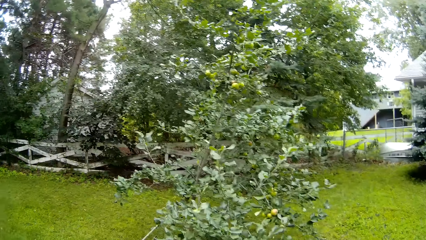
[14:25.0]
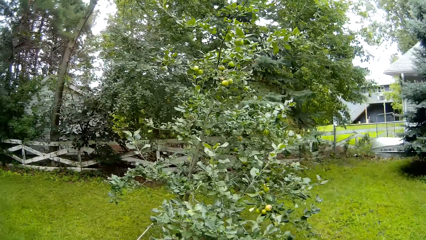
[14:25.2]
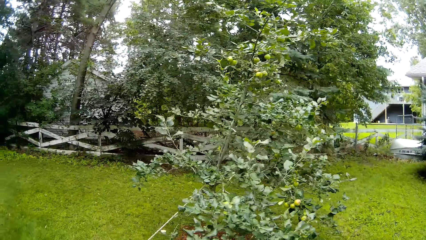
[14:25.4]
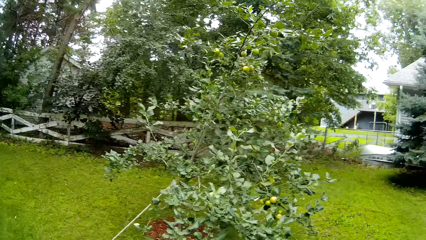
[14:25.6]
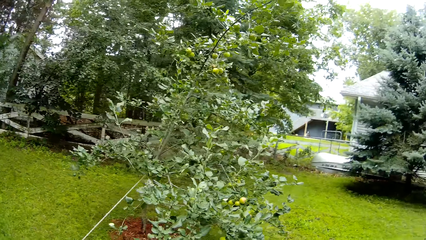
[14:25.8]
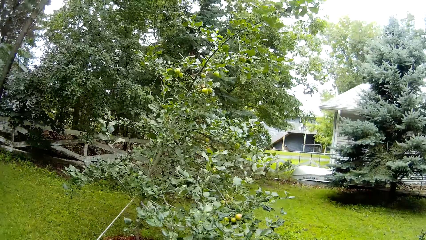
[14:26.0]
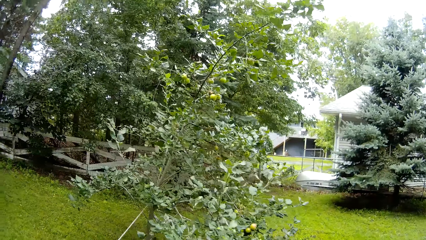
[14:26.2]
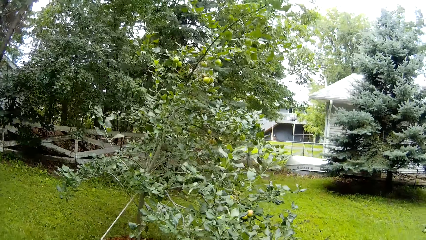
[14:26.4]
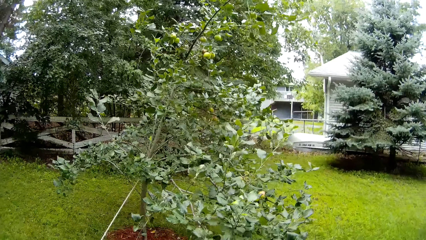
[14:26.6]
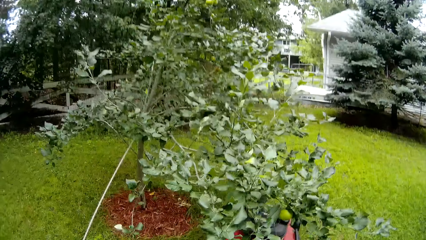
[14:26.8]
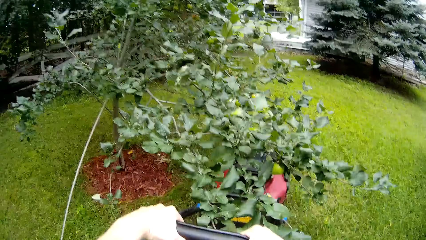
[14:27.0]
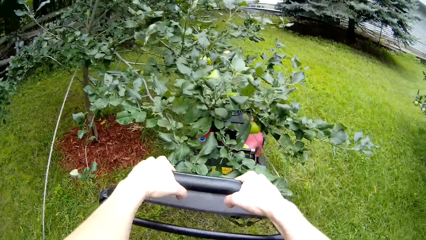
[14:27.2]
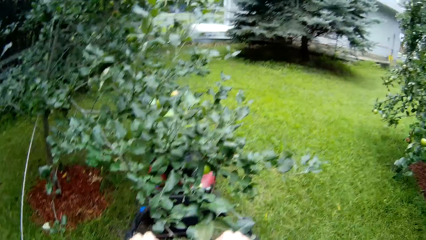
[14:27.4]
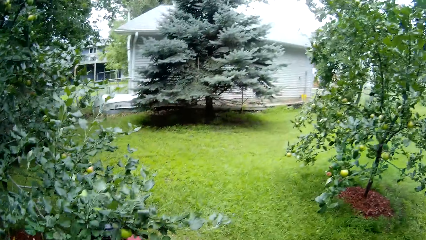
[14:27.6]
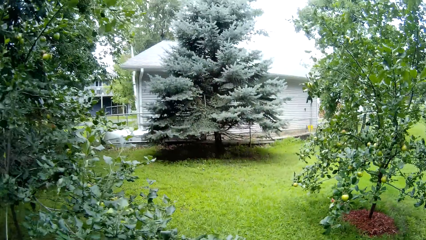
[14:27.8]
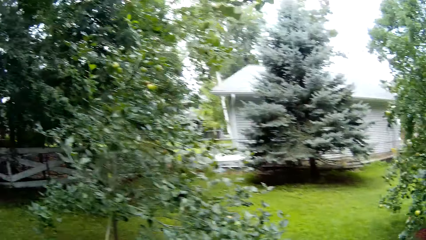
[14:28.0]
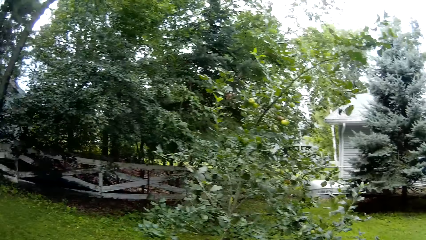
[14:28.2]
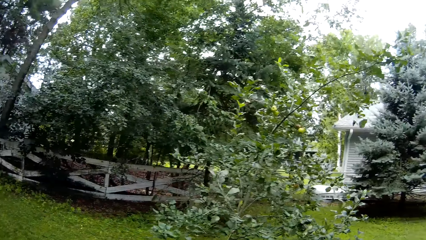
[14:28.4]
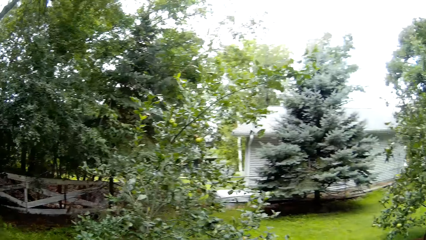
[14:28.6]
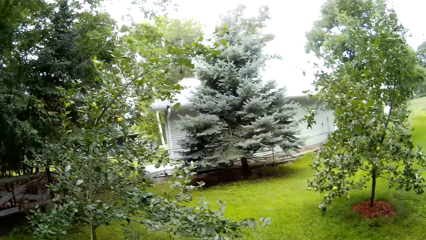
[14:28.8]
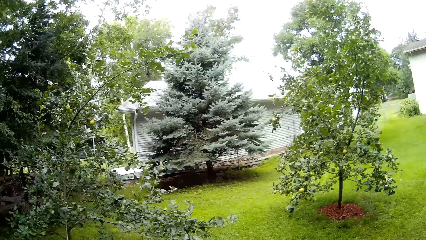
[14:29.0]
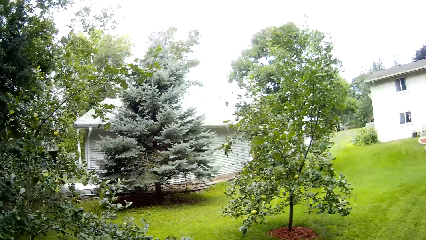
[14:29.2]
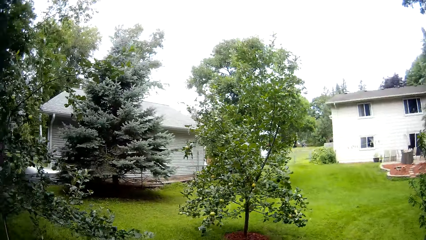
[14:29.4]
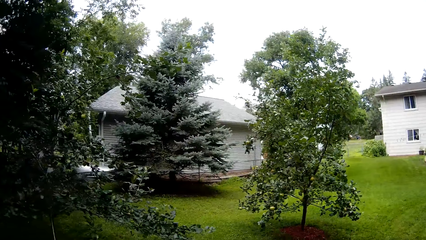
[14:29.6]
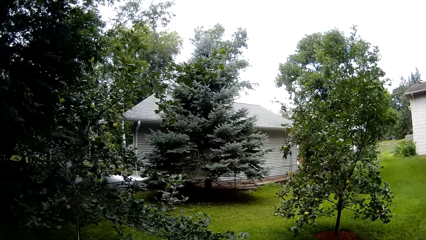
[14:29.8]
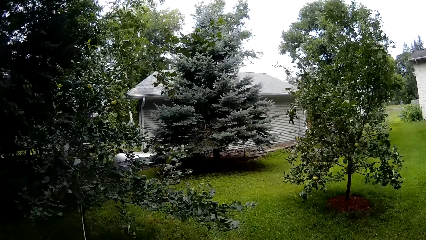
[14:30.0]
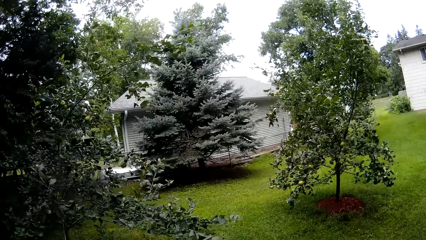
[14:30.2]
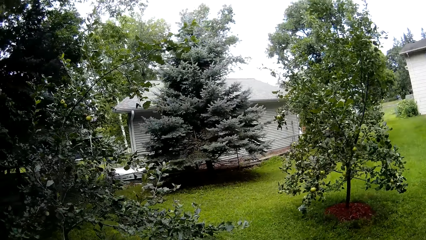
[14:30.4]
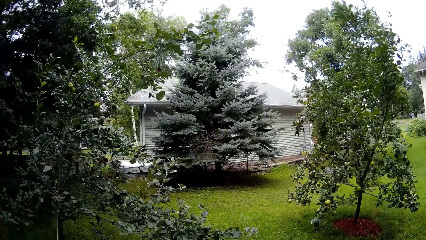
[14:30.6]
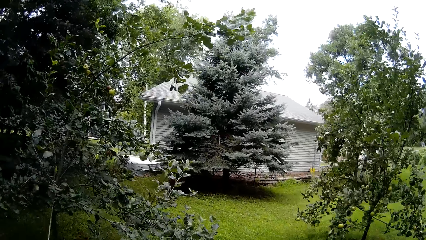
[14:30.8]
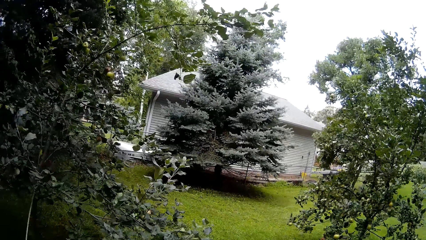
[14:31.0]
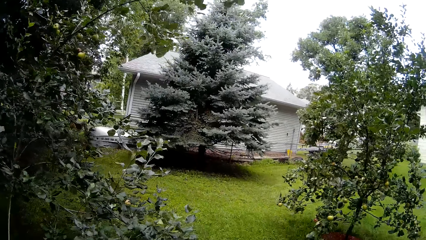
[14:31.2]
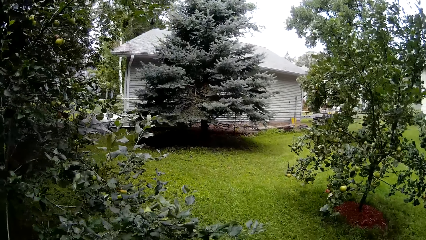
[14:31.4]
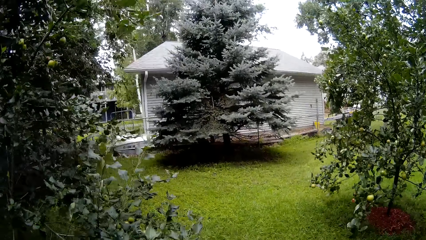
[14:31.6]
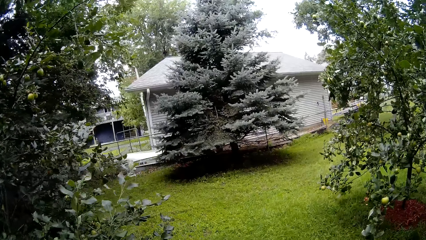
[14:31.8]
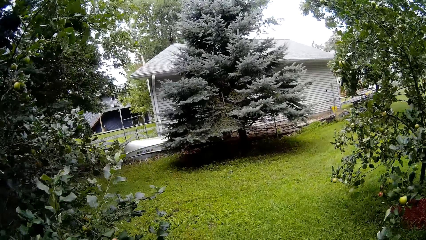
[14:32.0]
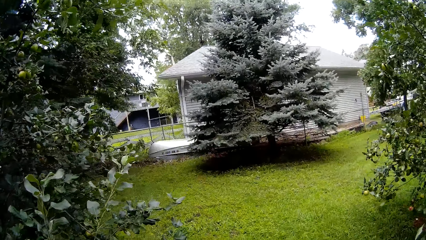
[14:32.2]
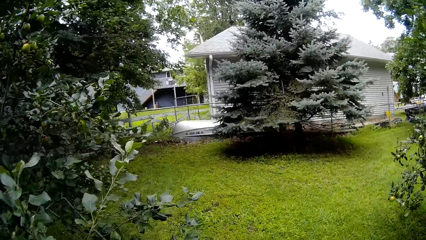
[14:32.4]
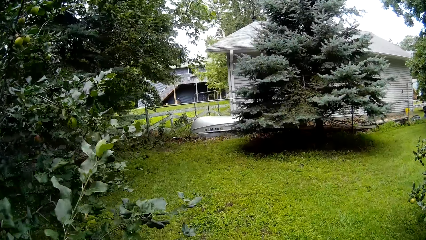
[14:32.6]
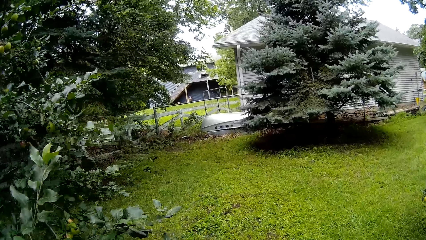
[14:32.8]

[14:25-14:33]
The camera wearer mows the lawn with a lawnmower.

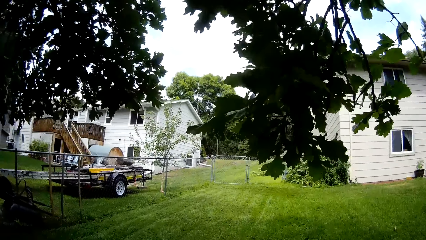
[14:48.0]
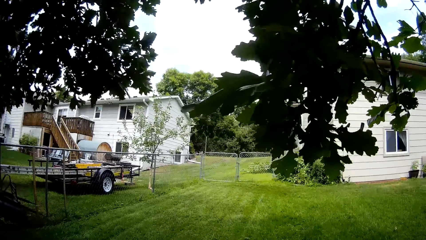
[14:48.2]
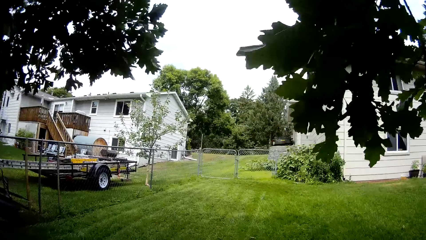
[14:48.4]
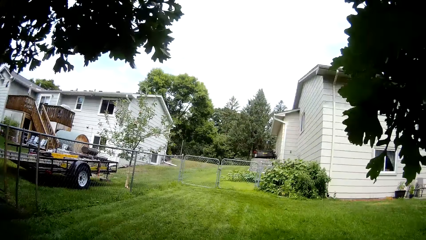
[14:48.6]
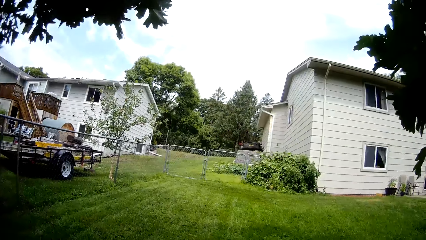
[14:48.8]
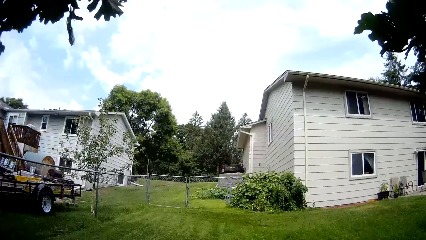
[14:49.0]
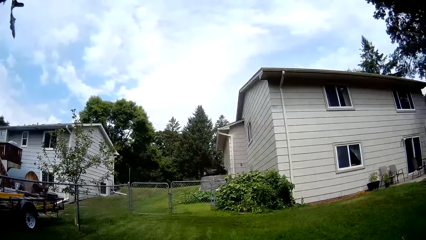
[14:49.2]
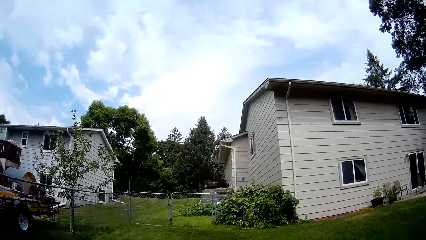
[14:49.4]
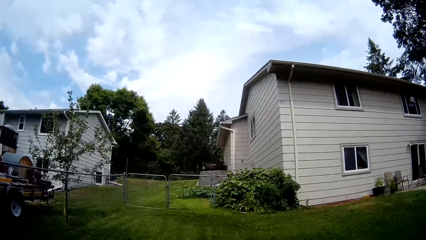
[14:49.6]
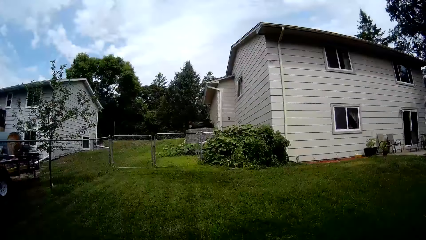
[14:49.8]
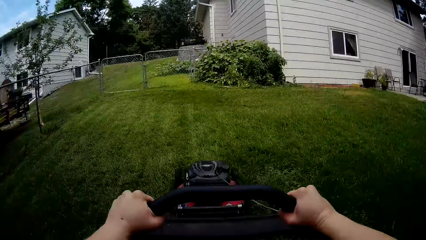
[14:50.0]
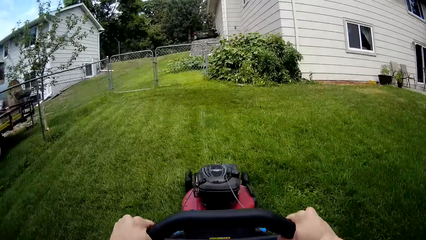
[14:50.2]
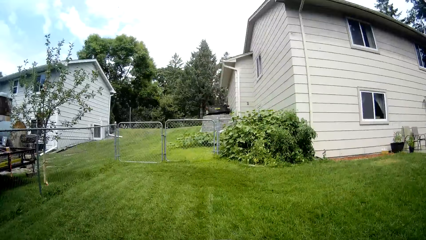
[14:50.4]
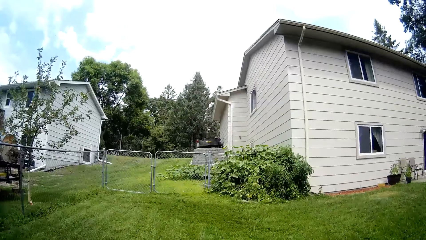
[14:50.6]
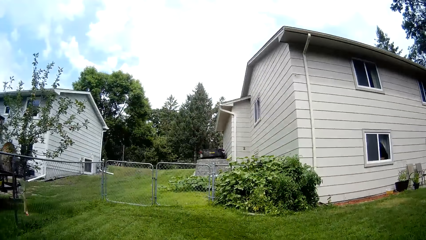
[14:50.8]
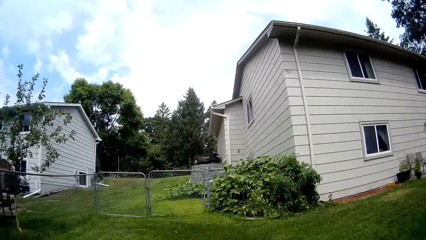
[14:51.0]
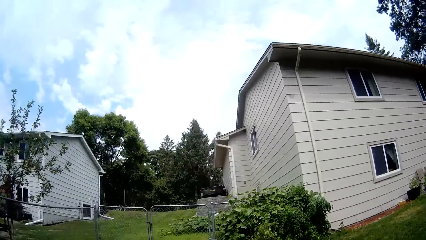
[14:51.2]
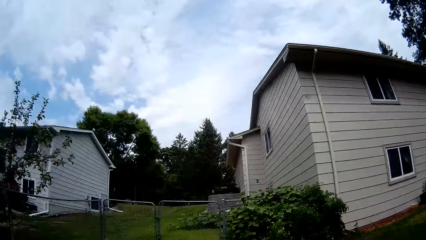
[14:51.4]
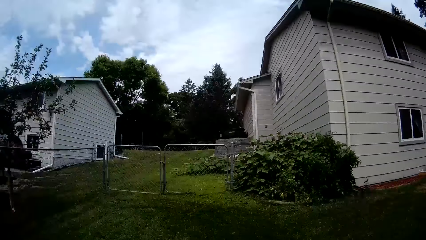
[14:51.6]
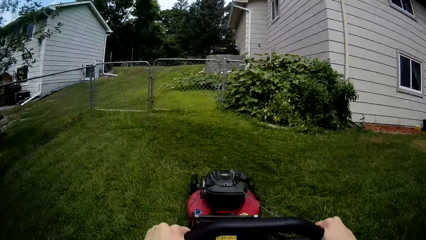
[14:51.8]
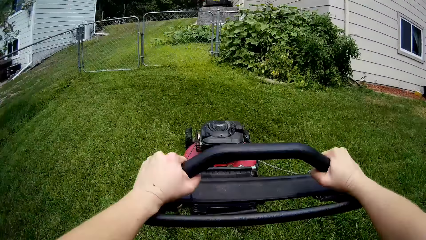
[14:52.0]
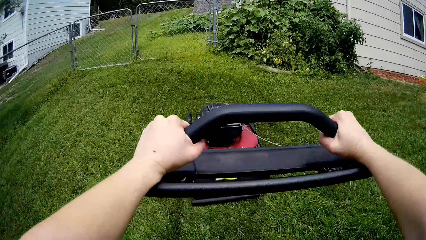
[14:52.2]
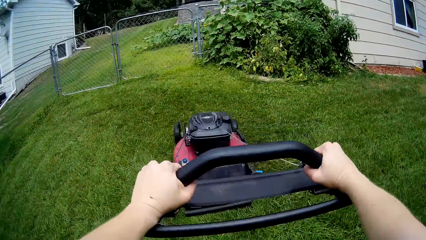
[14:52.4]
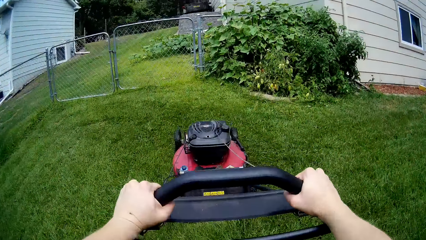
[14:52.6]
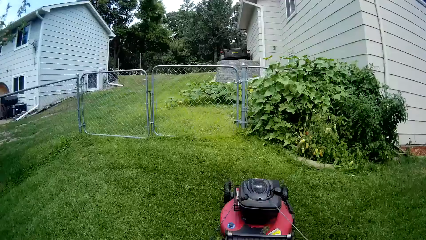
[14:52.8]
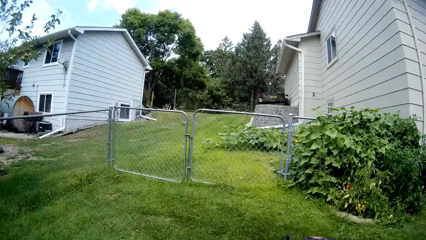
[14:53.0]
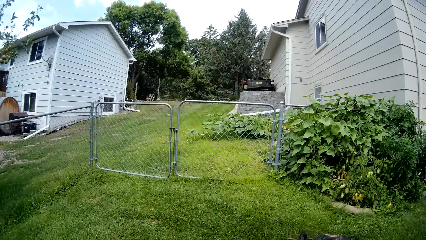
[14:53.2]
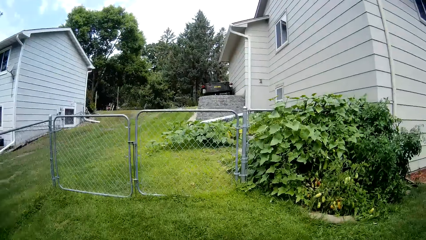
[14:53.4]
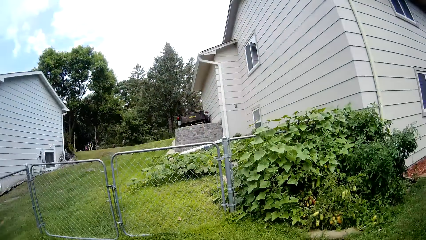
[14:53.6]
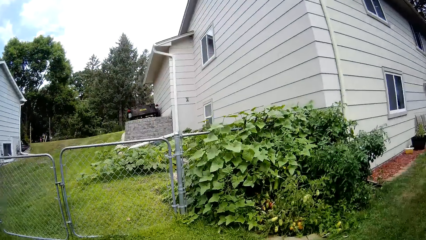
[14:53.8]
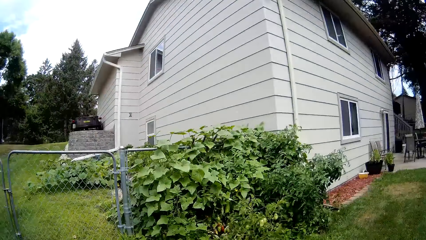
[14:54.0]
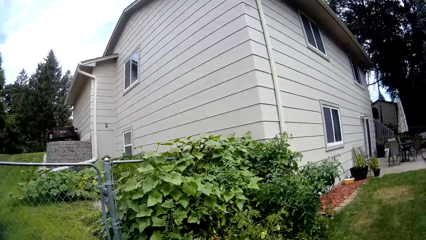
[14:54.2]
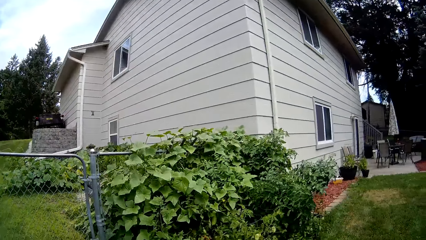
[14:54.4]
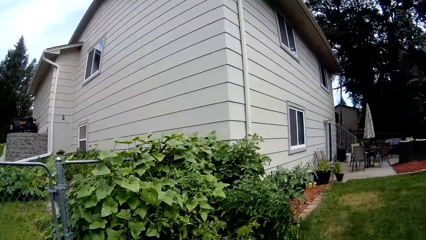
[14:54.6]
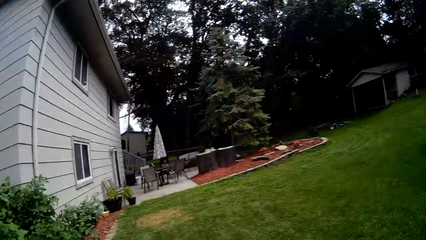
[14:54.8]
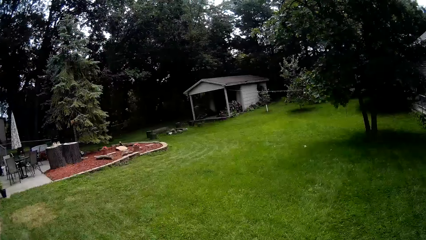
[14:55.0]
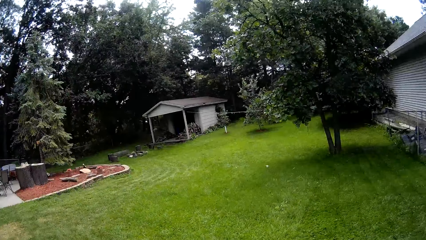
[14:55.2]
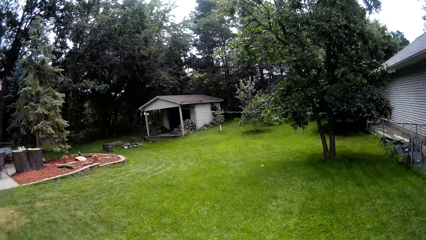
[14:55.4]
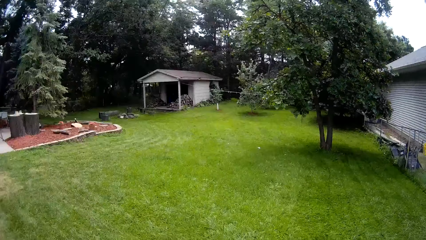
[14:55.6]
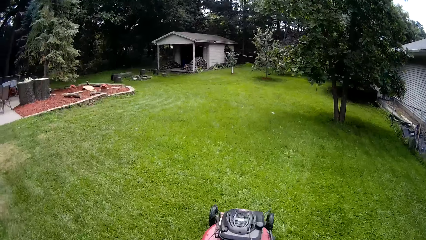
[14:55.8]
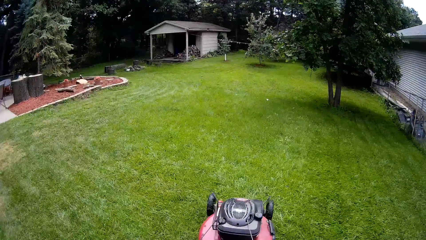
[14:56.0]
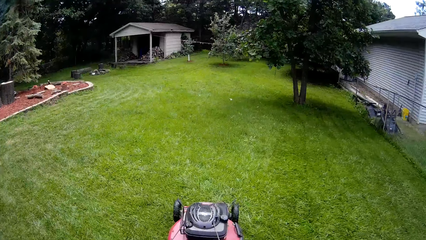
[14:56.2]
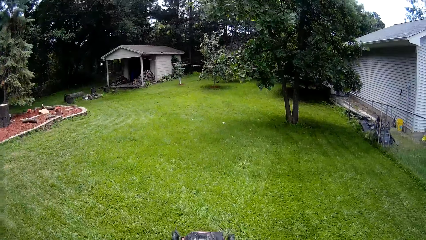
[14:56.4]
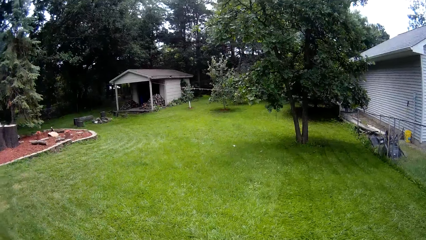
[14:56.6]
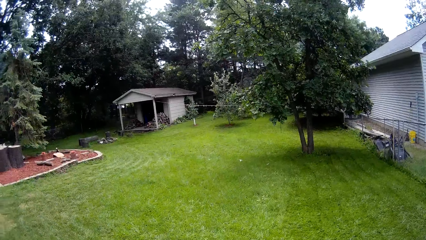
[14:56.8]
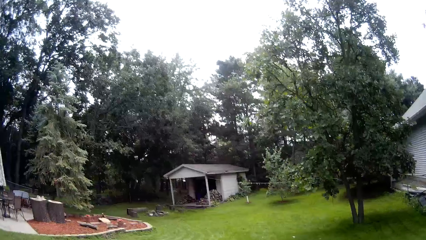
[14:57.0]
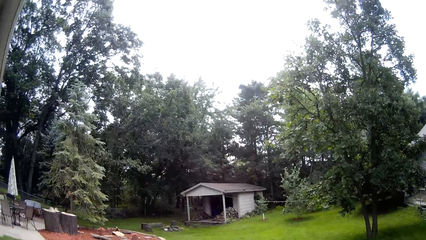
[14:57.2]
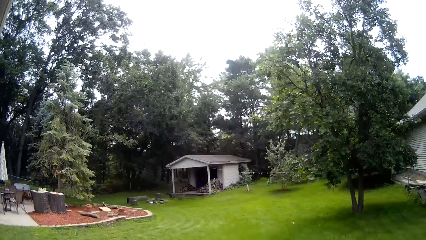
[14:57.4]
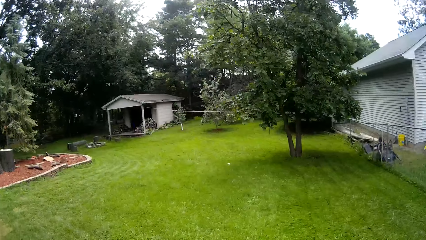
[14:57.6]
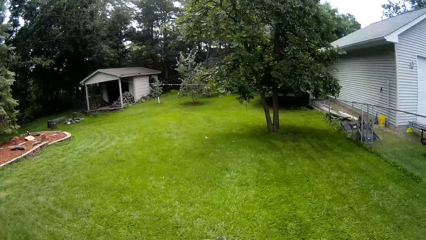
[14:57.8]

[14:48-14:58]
The camera wearer mows the lawn with a lawnmower. They mow the lawn with the lawnmower again.
